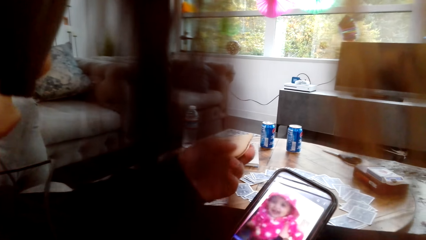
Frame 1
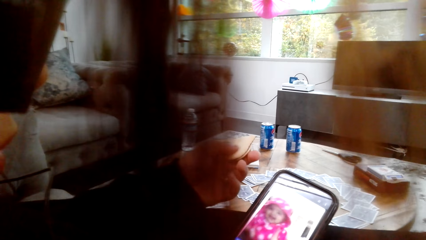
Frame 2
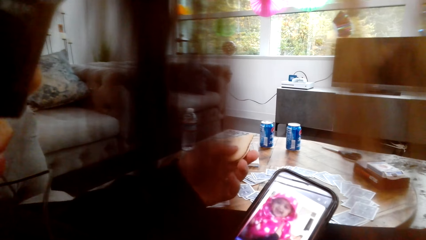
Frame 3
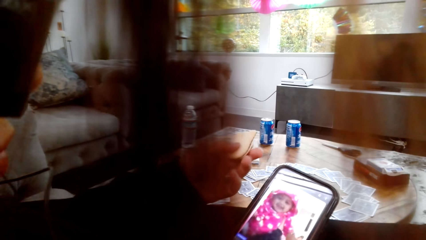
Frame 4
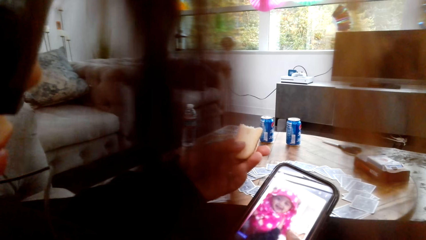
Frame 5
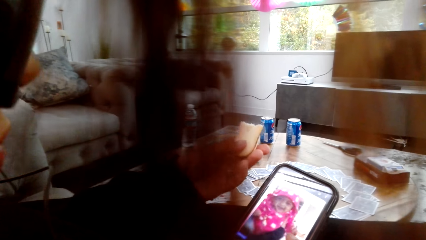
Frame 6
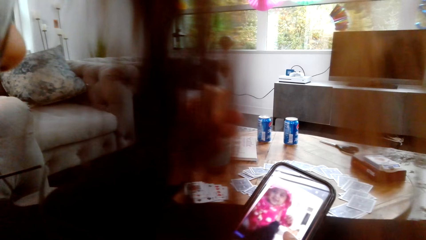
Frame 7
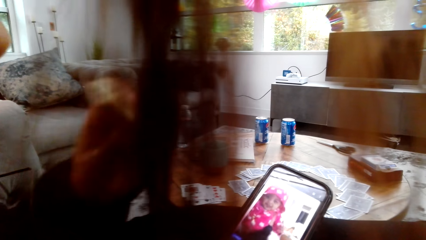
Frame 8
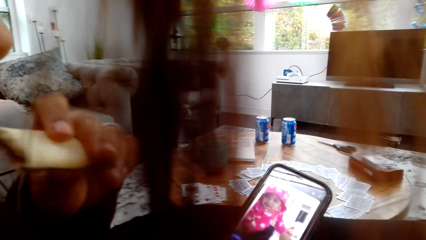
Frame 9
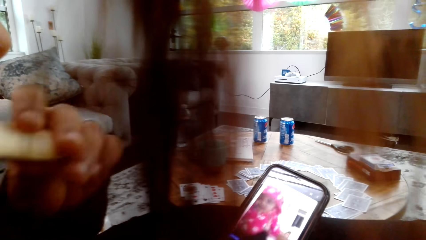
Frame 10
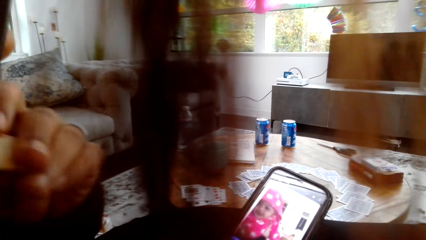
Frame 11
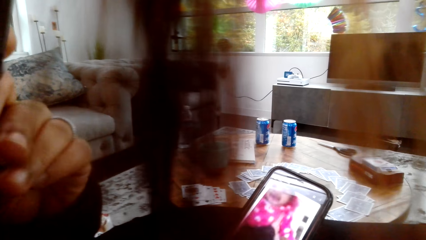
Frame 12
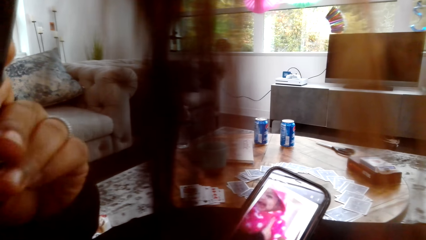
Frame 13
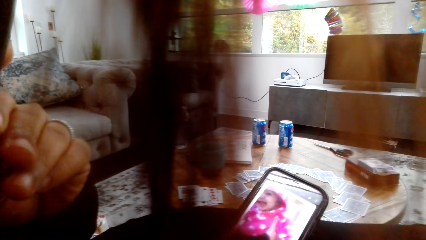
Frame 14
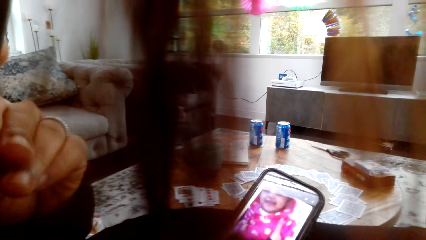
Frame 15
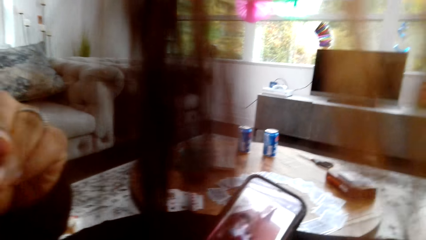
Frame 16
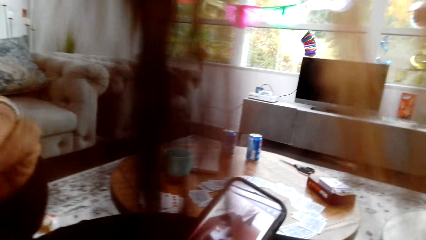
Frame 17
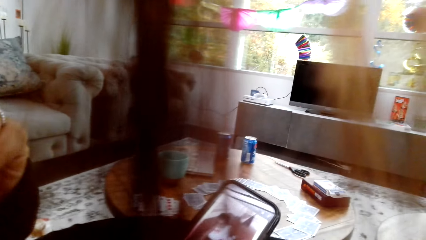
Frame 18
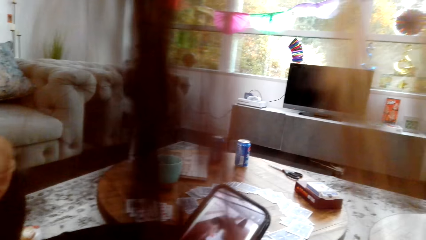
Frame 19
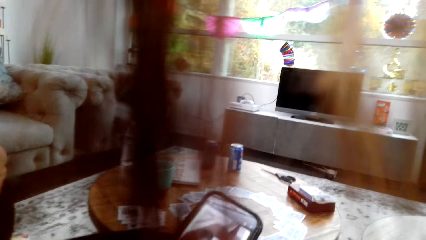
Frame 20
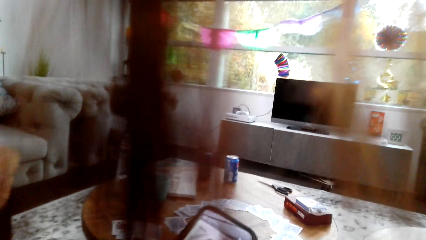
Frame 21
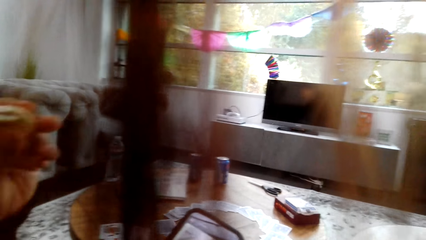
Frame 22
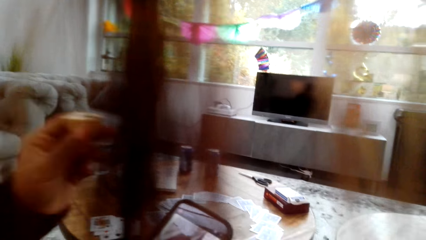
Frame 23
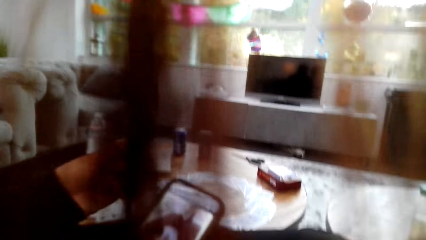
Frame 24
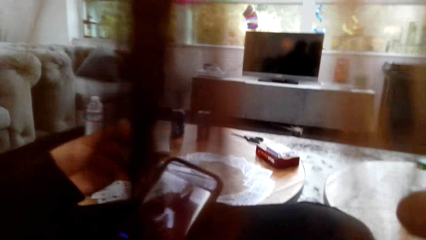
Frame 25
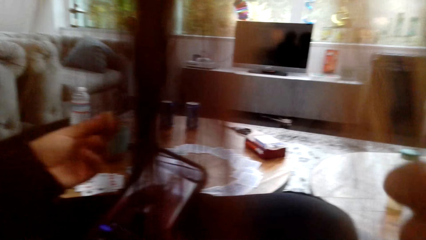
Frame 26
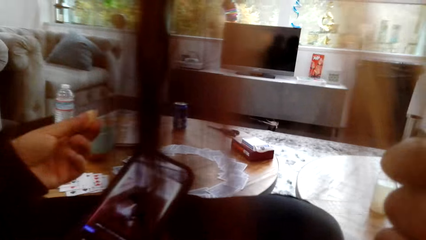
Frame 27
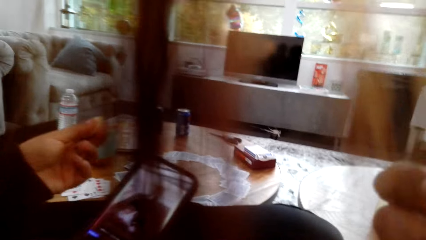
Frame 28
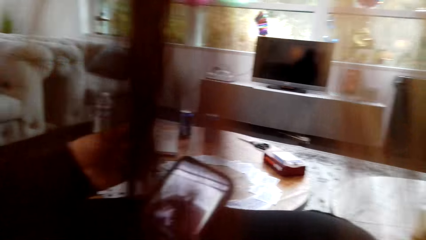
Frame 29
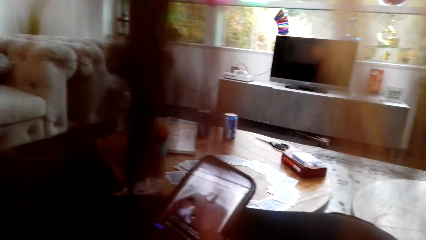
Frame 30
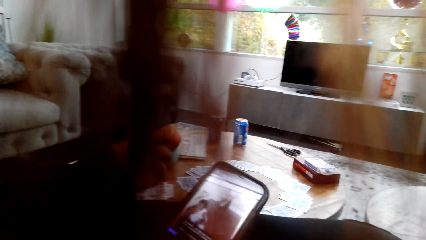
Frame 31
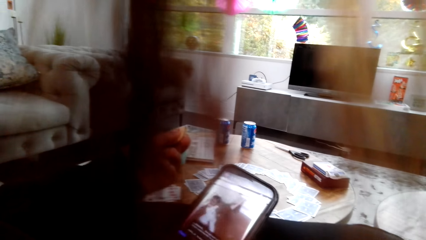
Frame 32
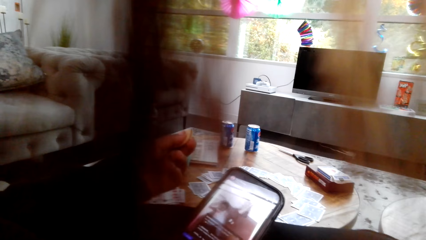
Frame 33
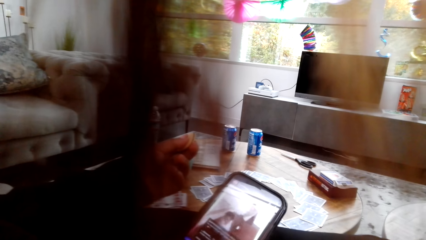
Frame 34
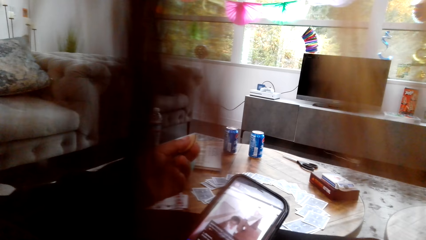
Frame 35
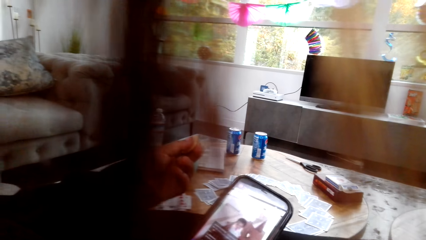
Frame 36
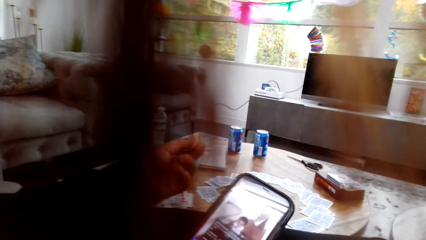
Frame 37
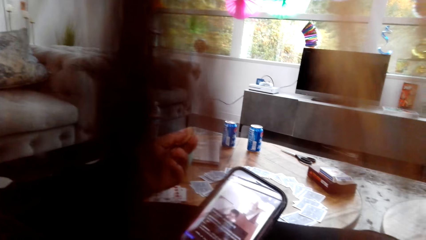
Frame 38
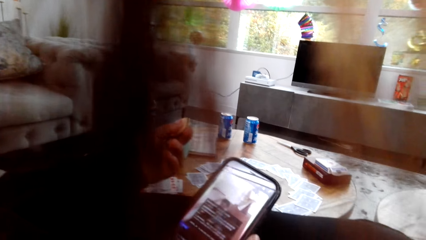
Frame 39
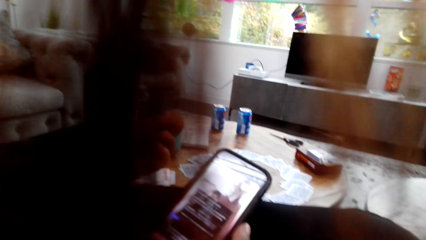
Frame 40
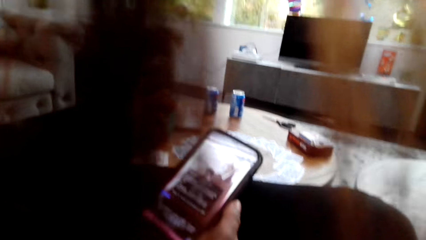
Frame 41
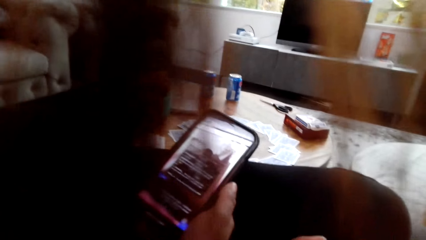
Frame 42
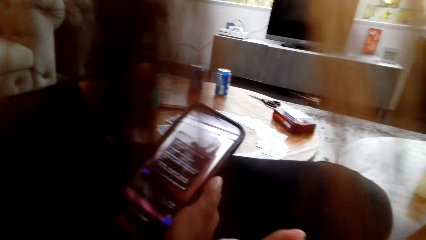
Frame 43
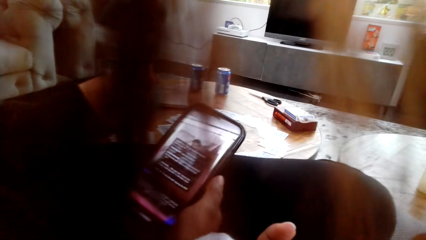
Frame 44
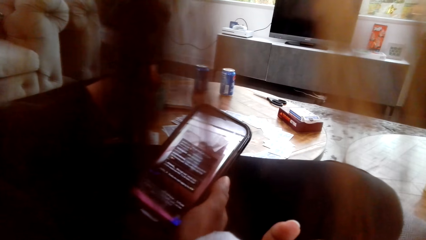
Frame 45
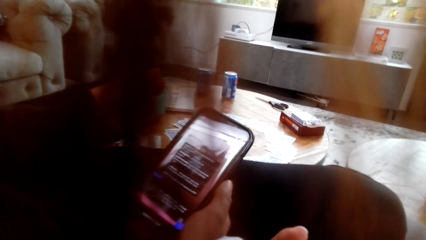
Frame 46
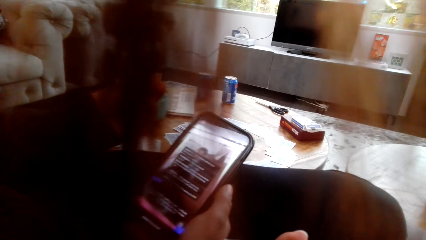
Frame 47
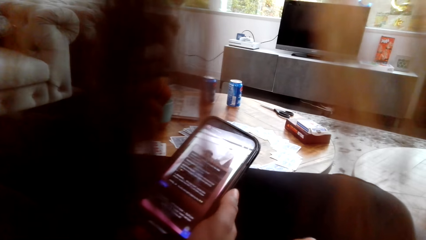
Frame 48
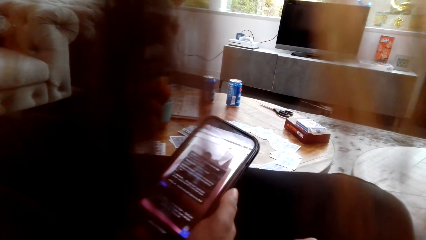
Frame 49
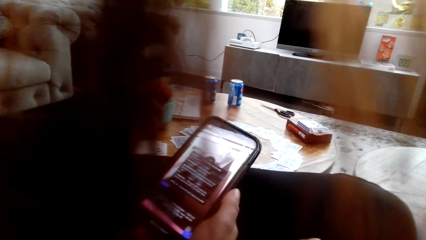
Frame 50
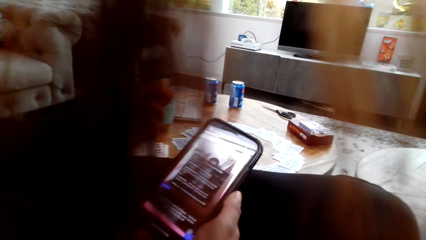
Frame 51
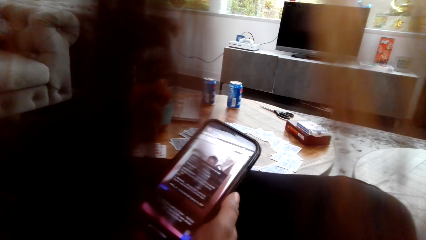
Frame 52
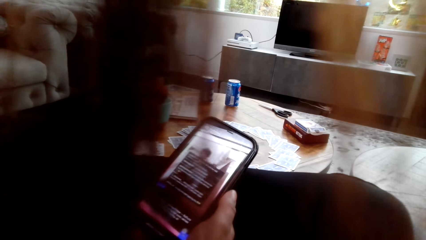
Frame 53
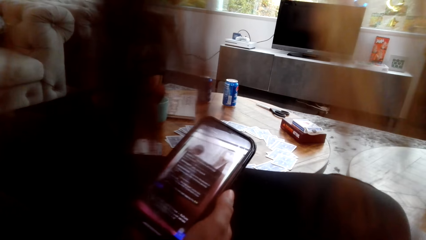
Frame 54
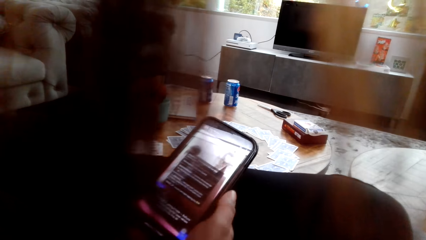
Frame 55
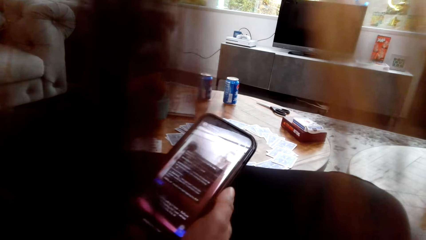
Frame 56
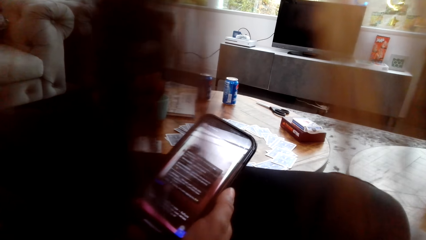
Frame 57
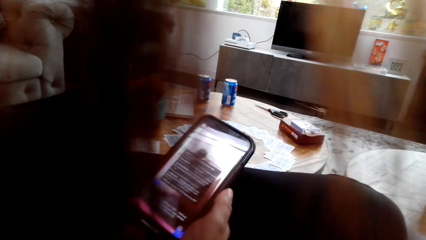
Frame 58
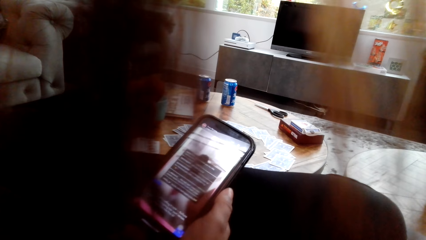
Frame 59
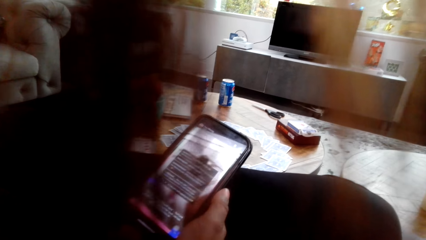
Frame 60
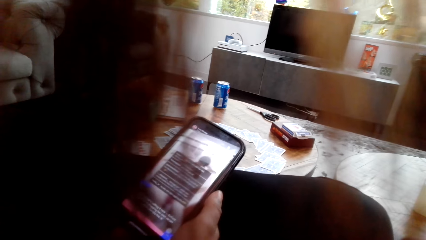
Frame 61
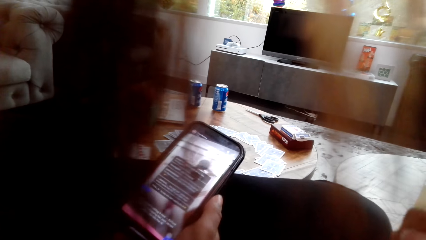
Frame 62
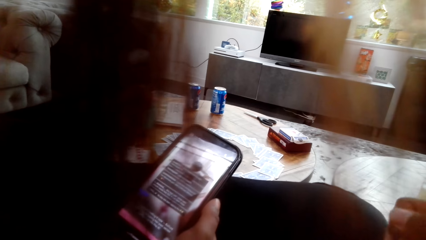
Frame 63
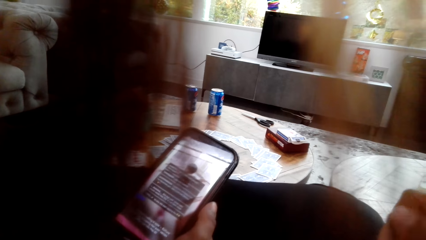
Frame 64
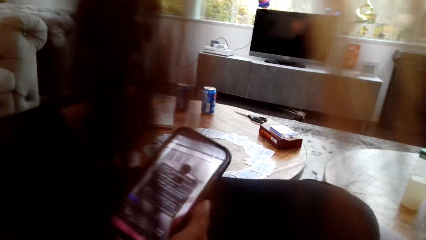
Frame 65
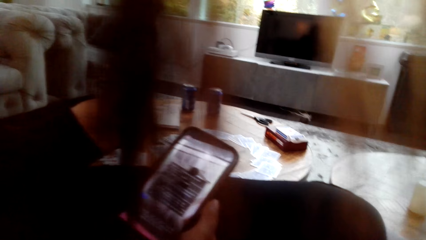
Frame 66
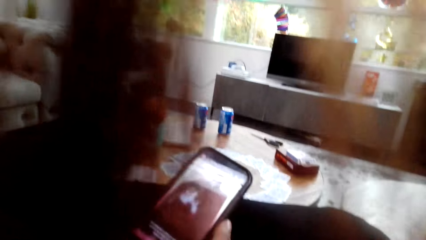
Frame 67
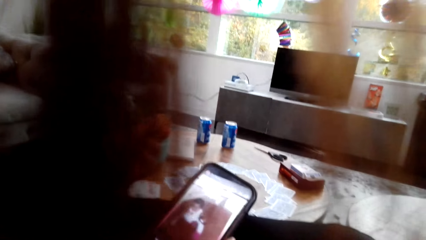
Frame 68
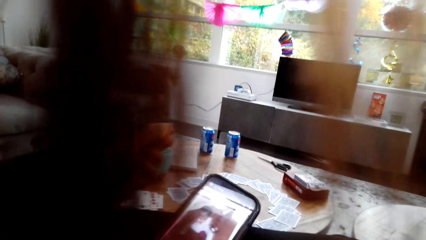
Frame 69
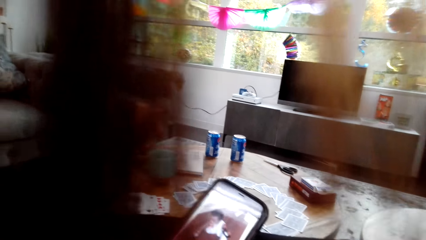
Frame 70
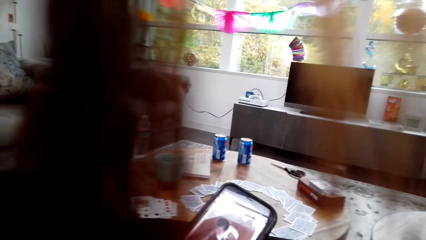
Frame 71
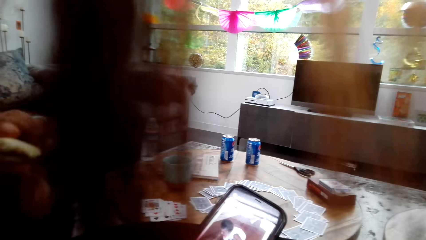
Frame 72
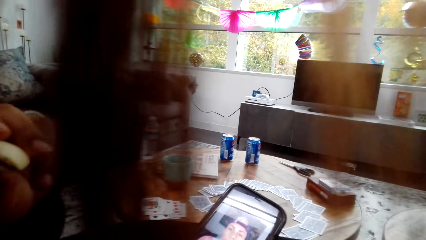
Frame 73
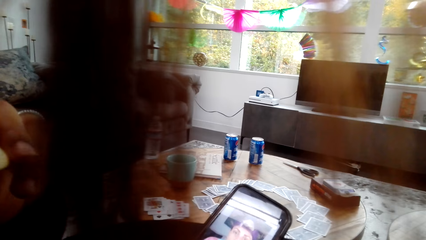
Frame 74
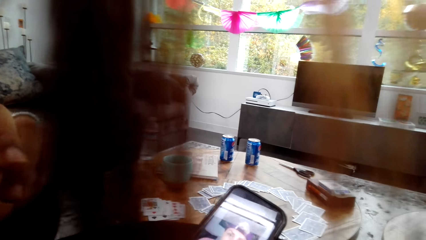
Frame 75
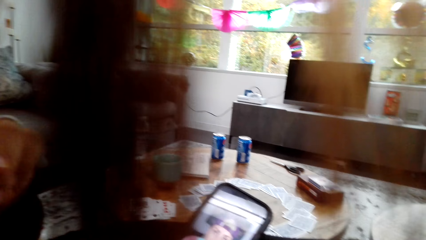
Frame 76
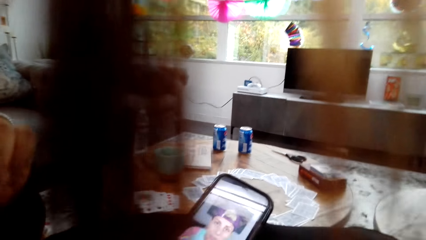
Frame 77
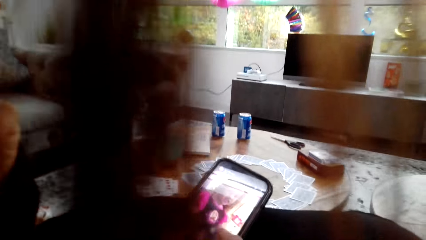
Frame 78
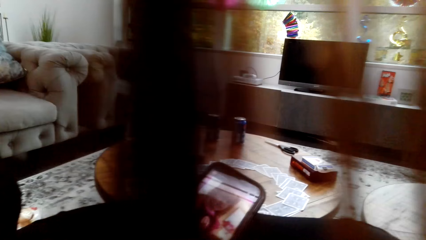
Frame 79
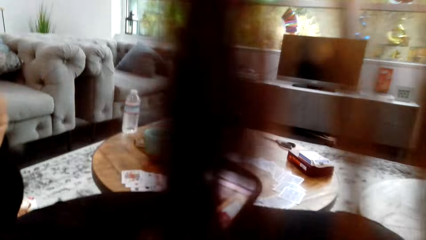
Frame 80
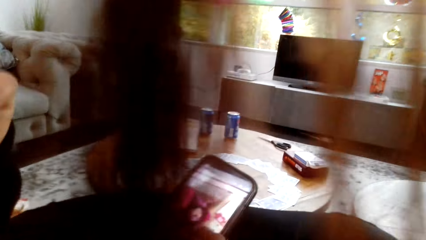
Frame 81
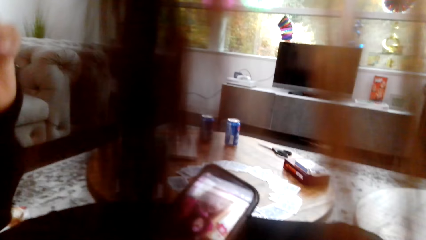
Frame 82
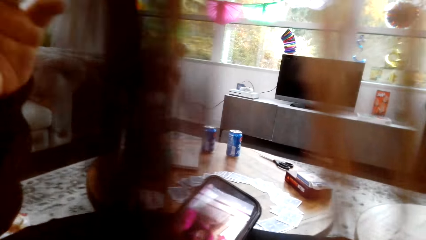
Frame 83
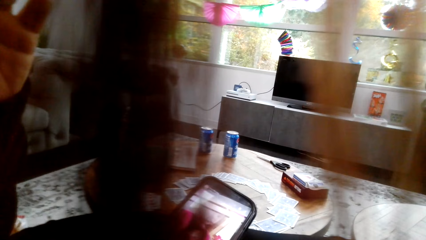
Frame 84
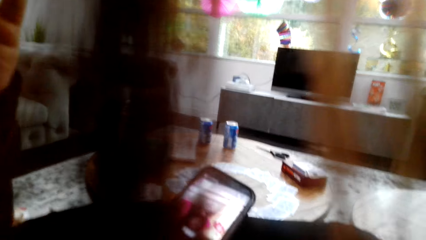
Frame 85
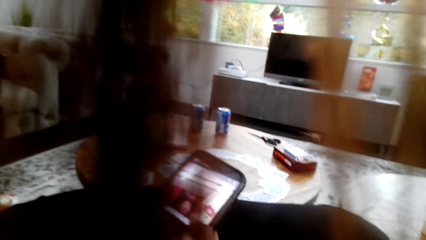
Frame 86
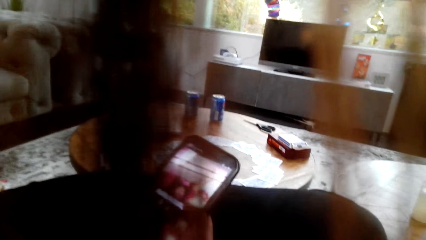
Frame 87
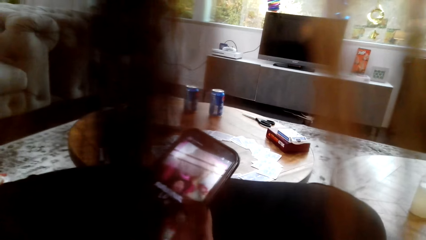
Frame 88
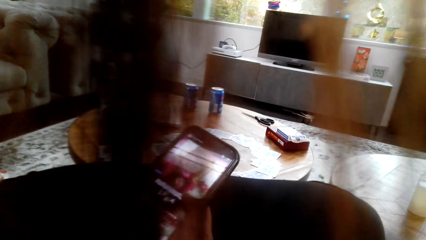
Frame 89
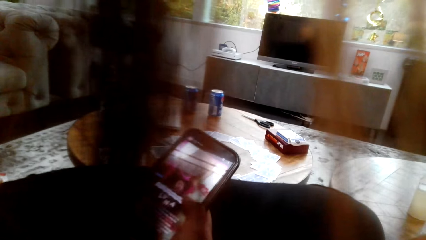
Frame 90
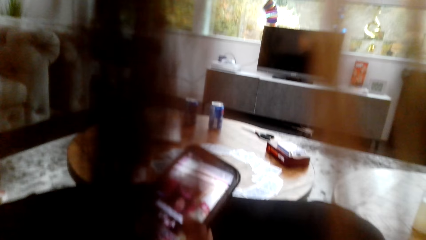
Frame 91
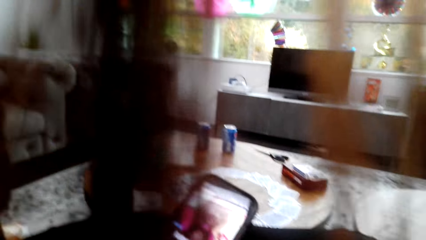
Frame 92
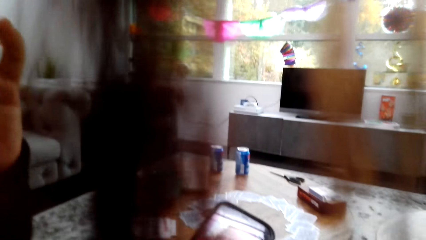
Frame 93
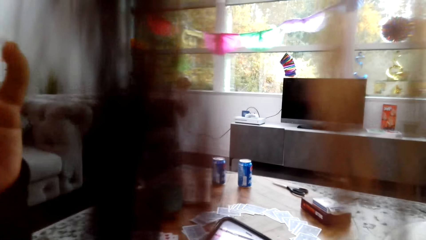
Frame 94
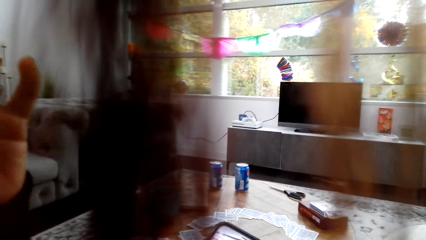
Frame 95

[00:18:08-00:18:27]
A lady eats a snack. The camera wearer looks around a room. They look around the room again. They eat a snack. The lady eats the snack. The camera wearer watches a video on the phone.
